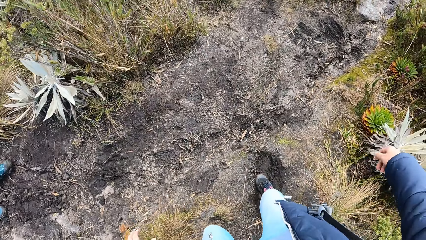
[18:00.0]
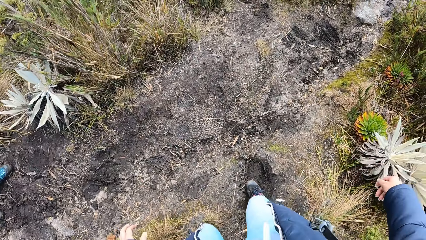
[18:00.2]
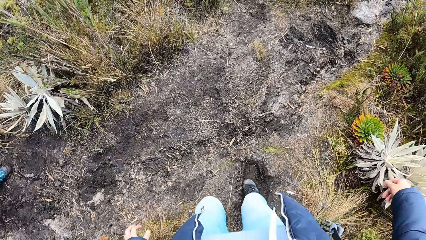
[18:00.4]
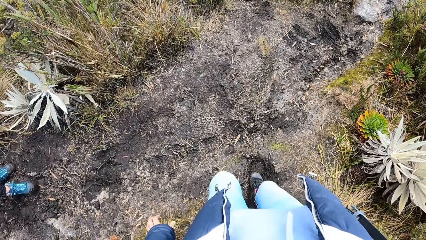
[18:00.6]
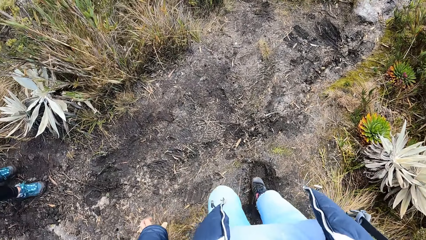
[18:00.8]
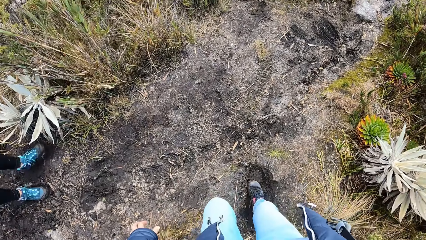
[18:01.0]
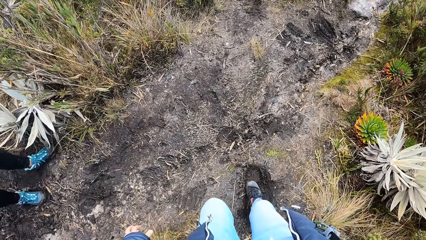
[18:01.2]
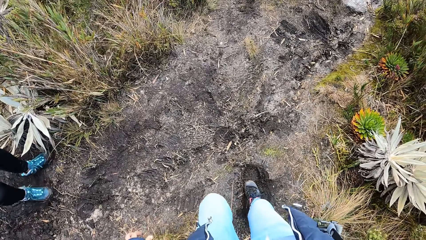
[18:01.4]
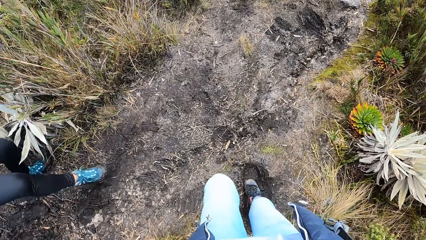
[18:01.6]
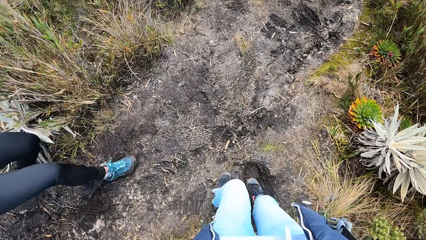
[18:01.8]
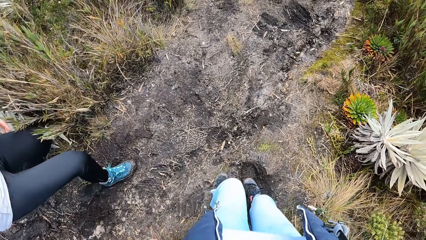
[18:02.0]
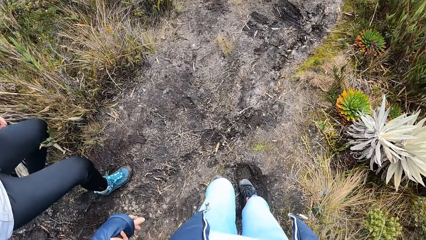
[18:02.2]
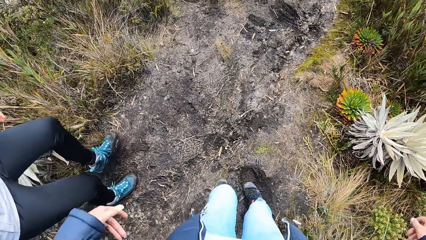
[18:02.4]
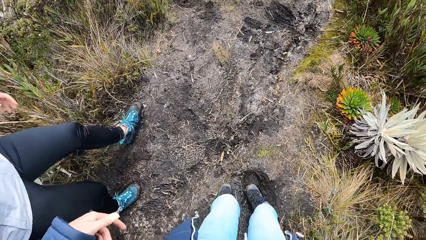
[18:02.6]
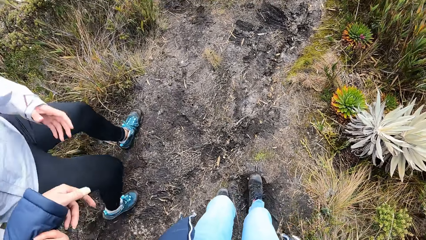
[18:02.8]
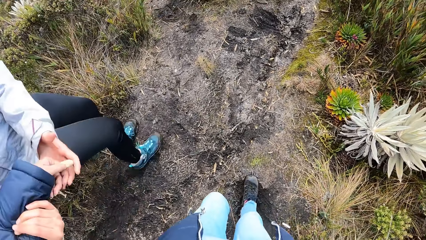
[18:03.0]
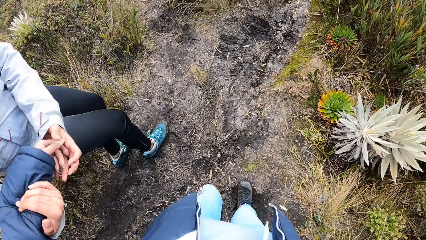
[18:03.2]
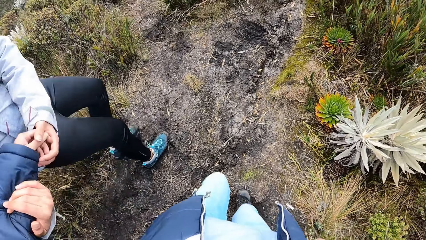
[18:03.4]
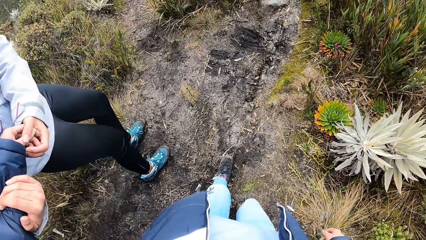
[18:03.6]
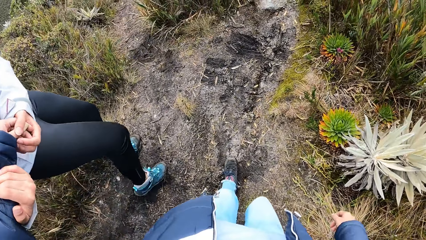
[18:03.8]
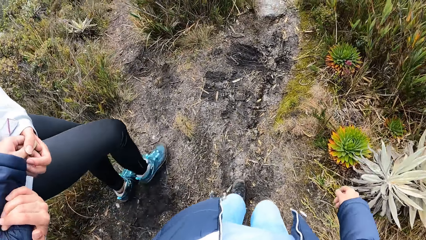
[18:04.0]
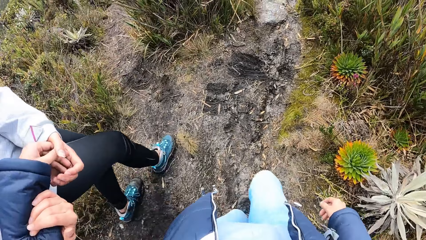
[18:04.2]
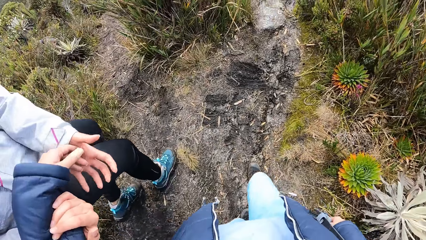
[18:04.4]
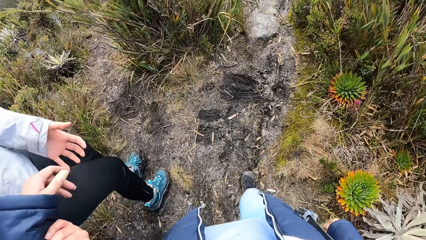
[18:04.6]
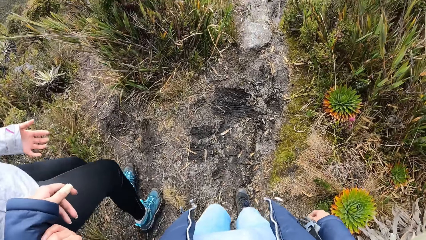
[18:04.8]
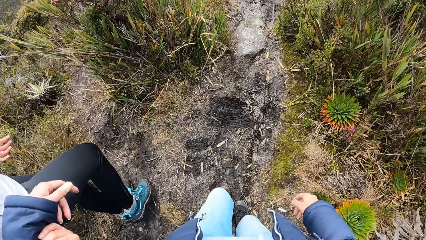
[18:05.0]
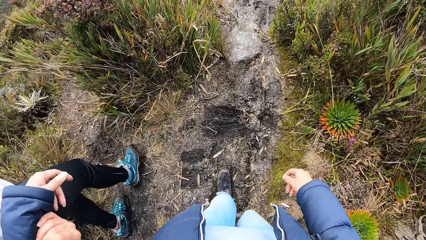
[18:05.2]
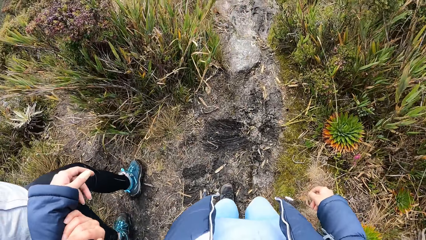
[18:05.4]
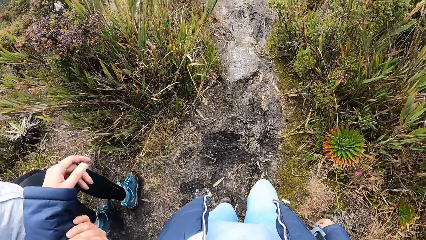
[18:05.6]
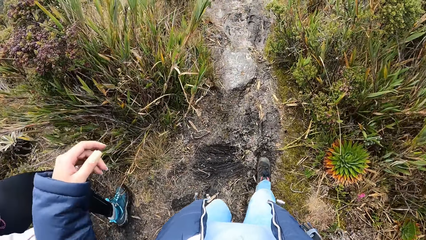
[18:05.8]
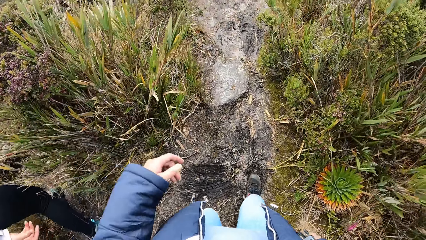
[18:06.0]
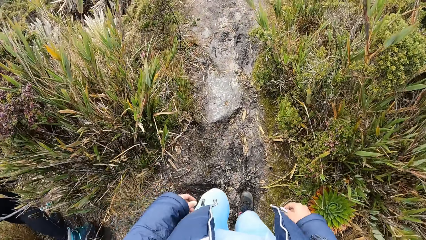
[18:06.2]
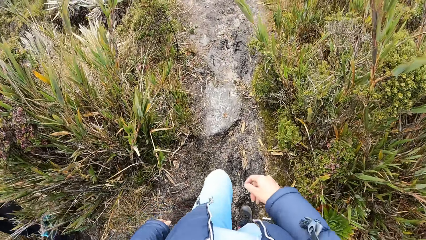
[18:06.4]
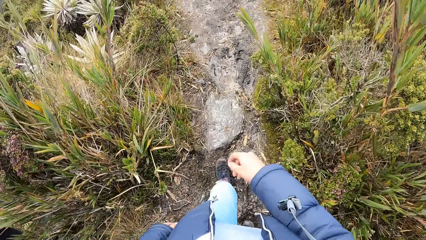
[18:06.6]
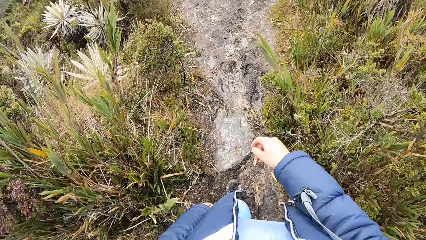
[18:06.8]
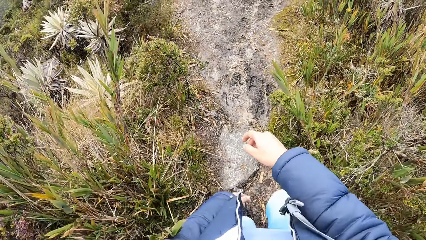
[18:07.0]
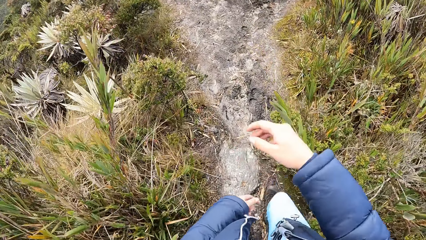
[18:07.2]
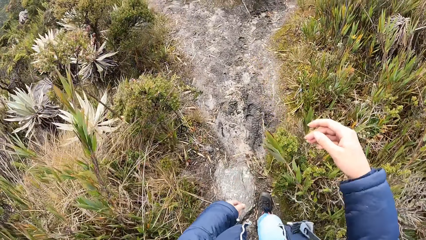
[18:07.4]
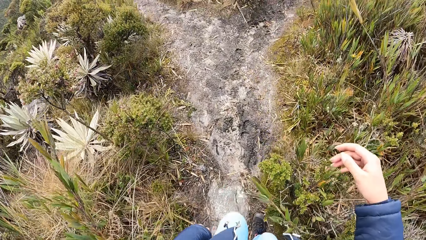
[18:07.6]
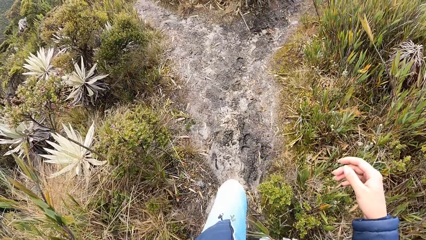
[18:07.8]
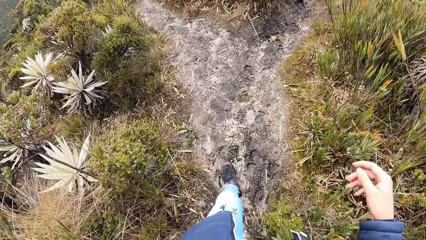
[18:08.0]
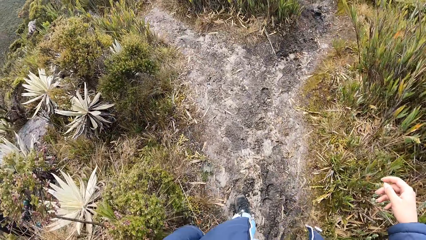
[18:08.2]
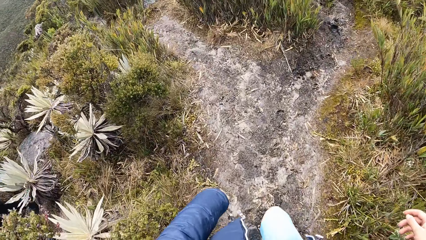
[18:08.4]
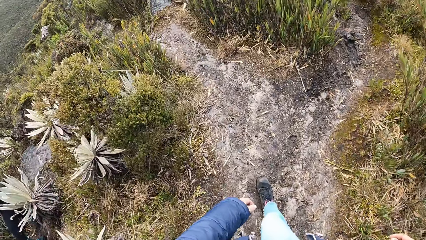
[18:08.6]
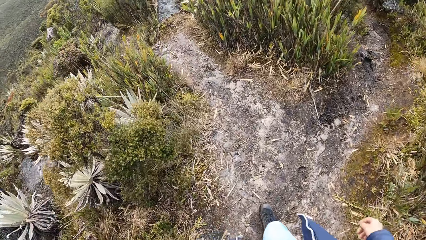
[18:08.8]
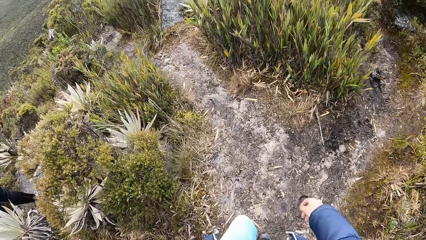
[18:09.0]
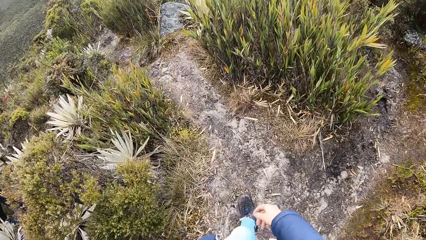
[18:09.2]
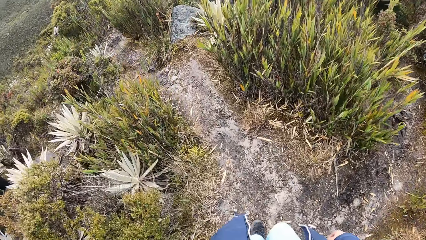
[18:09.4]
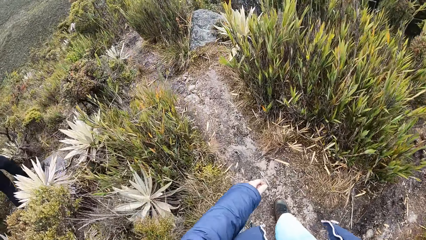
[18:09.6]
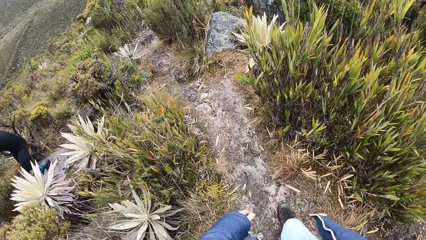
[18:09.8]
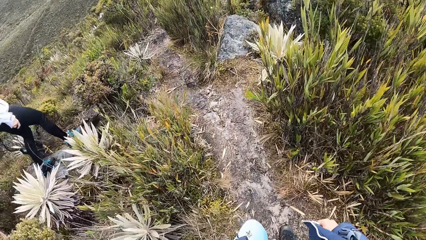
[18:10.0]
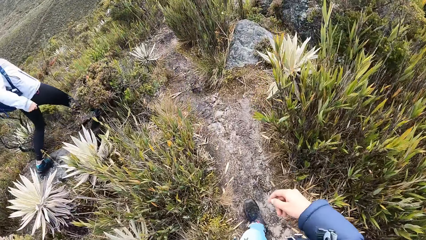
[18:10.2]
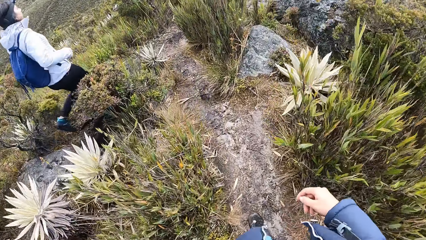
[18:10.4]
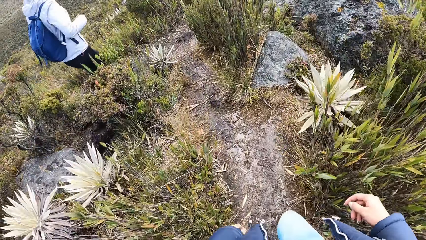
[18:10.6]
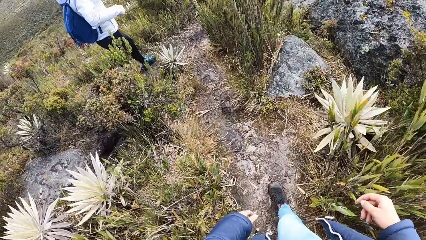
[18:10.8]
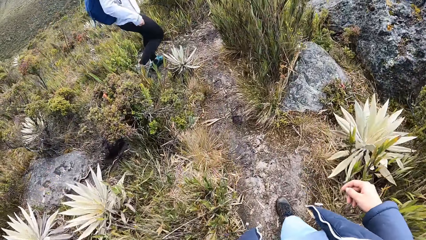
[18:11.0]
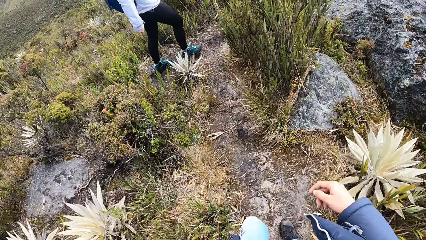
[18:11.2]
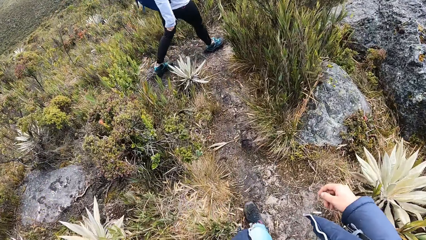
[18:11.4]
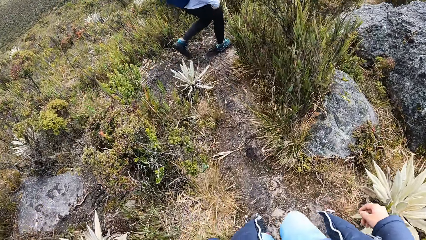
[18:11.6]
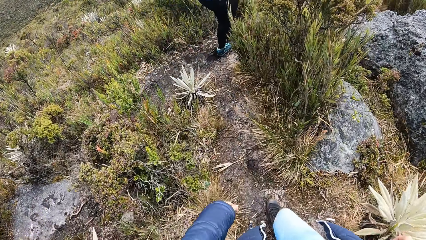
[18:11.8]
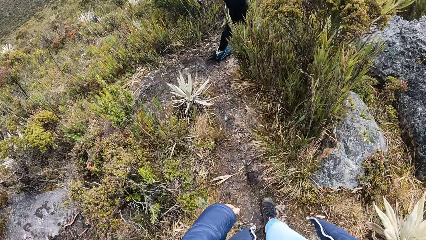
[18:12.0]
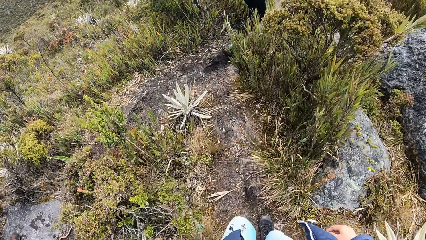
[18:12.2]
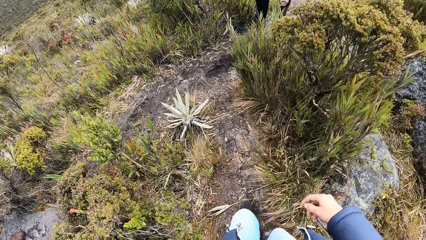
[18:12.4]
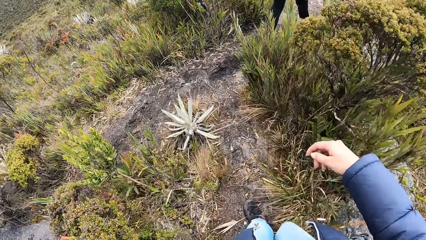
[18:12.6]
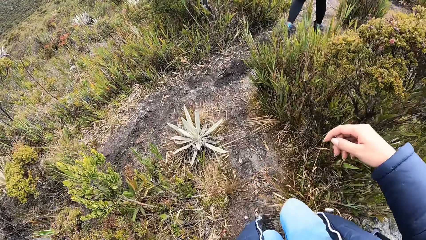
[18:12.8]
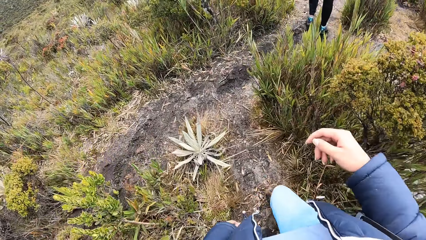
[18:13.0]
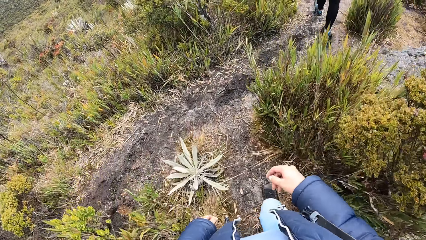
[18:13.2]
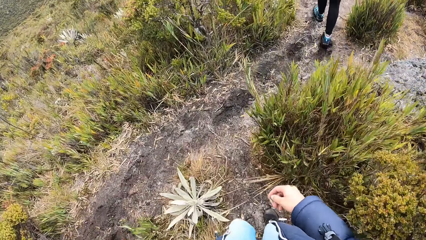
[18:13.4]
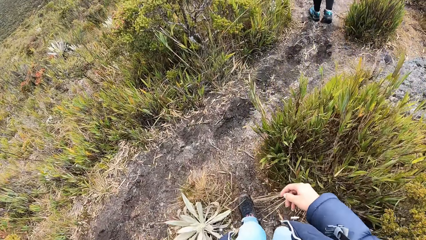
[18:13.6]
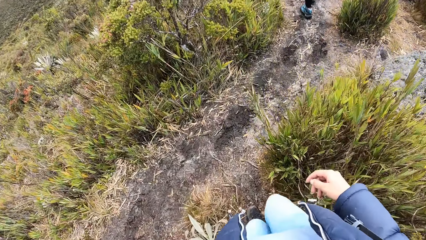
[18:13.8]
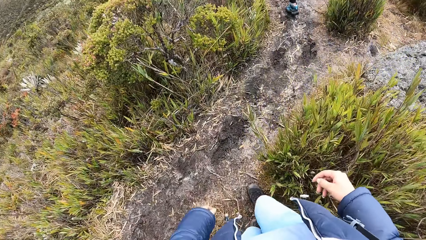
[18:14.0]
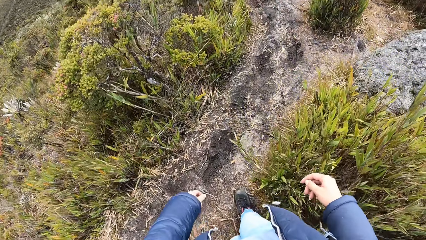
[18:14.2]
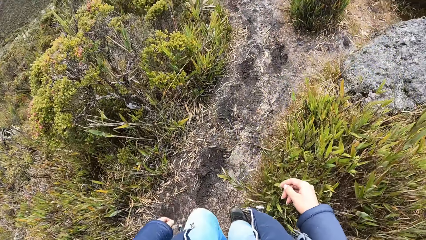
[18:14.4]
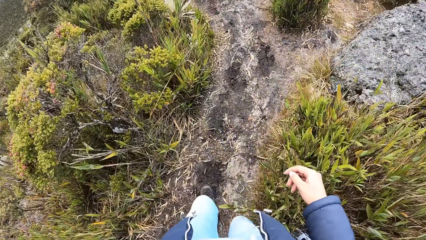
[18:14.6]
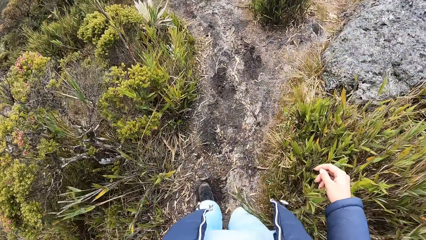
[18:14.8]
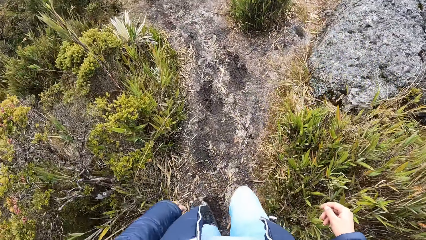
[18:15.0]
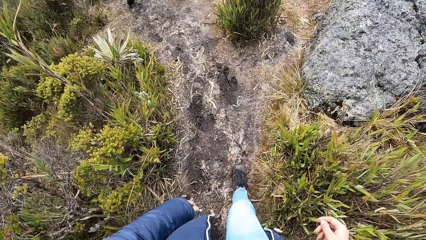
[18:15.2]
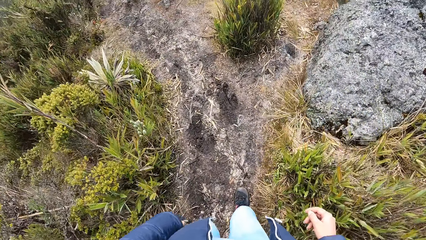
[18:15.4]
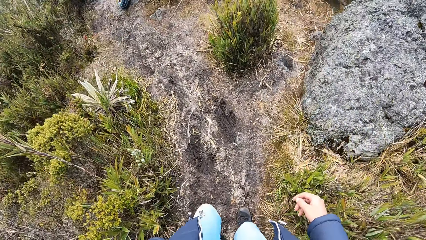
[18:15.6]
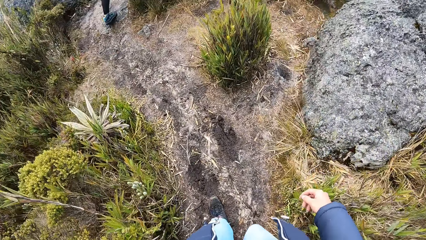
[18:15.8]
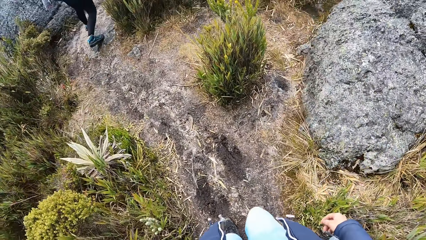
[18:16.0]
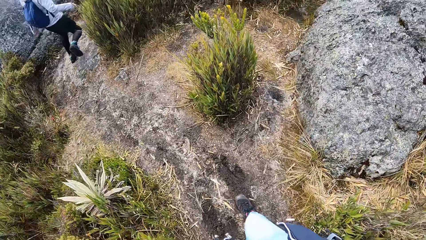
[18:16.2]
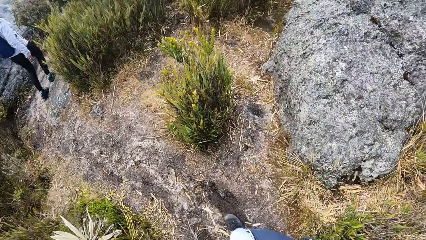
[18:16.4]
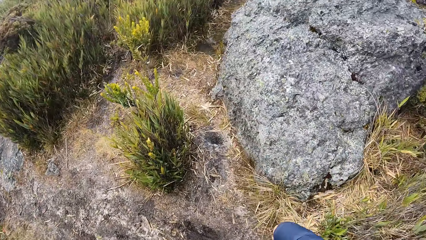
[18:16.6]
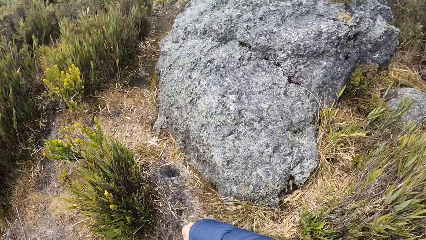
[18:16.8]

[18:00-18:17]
The camera wearer holds a woman's hands. She walks on the path in the mountain with her friends.
